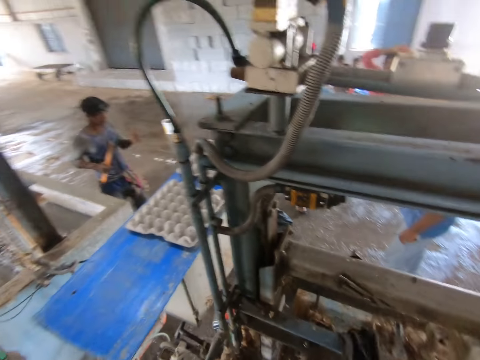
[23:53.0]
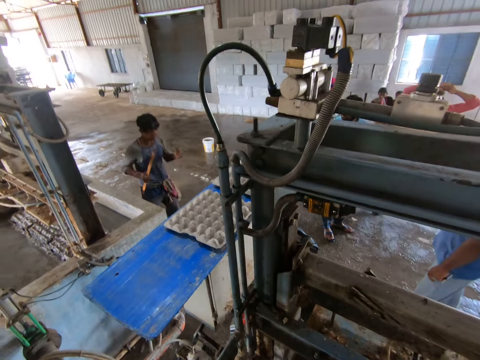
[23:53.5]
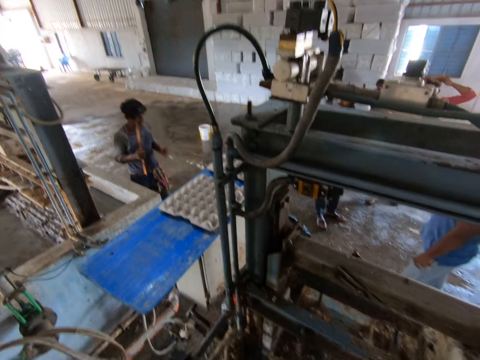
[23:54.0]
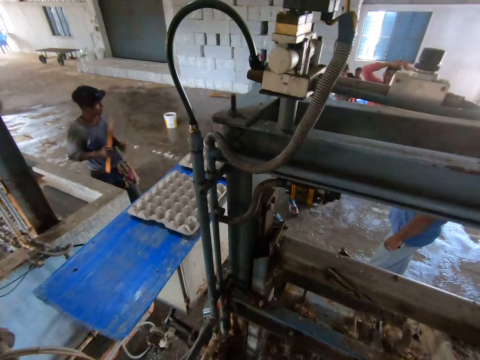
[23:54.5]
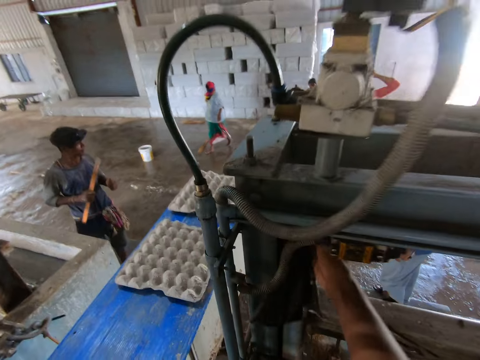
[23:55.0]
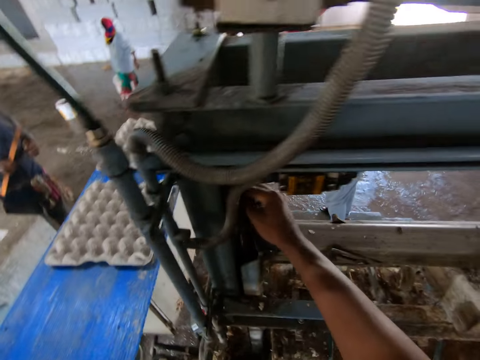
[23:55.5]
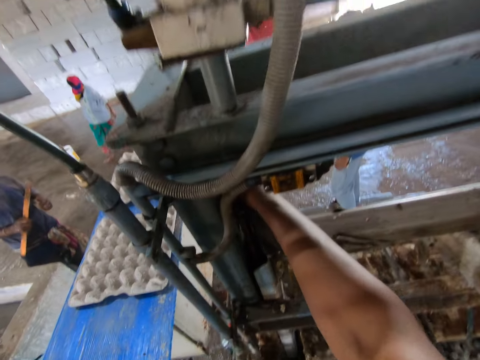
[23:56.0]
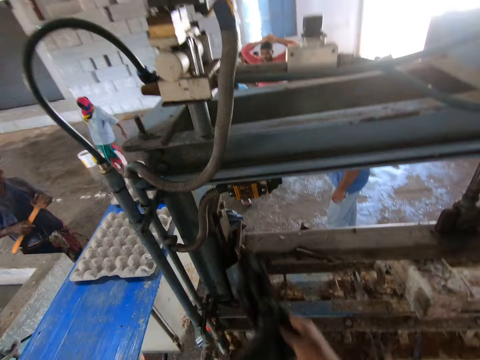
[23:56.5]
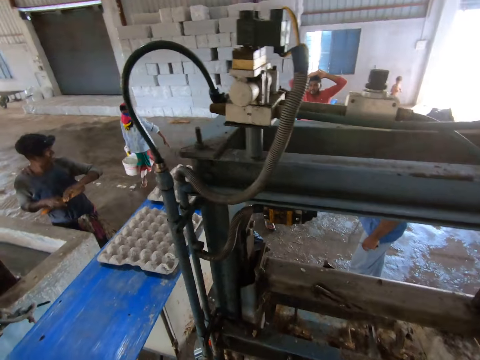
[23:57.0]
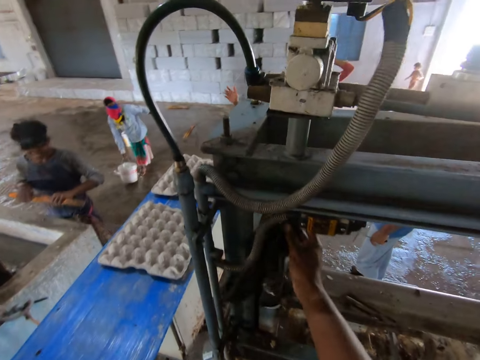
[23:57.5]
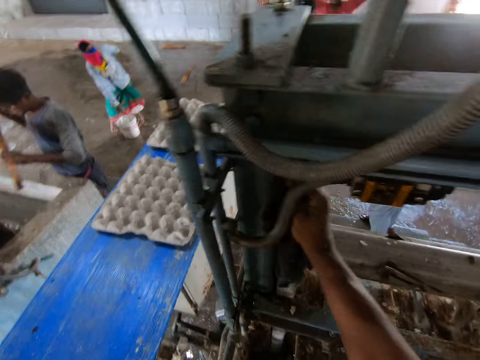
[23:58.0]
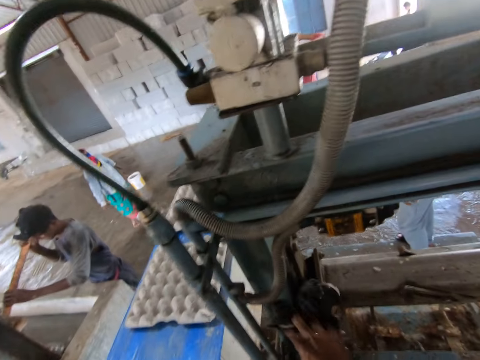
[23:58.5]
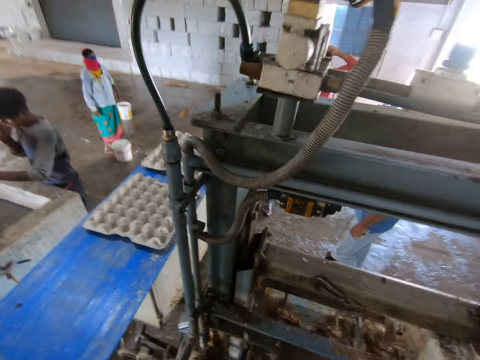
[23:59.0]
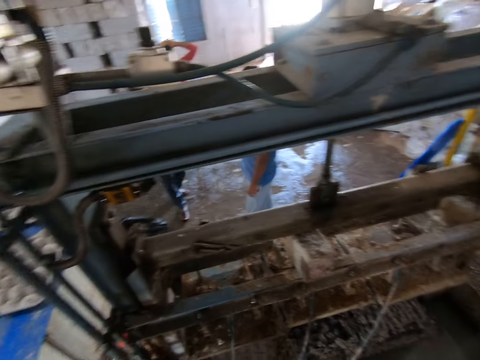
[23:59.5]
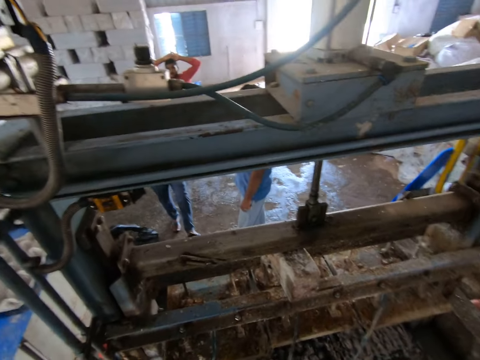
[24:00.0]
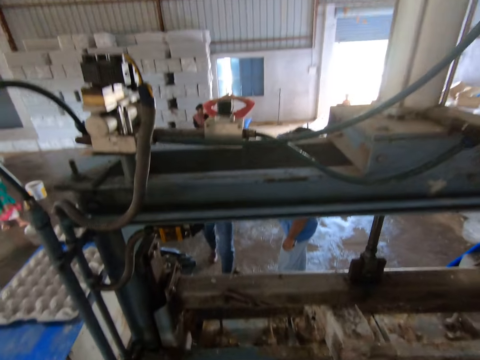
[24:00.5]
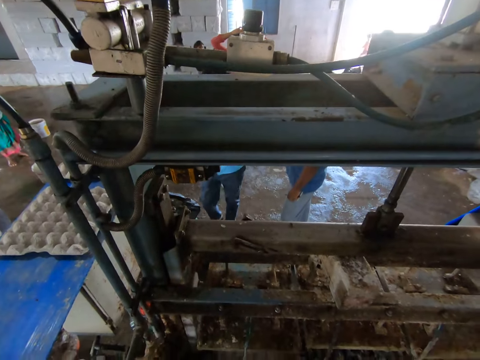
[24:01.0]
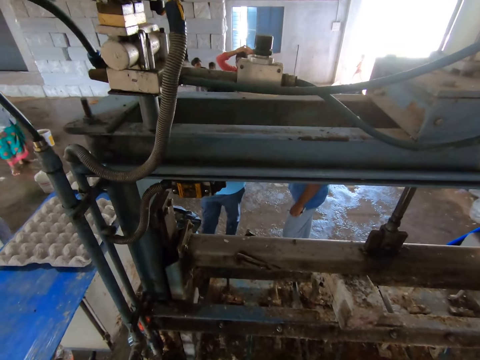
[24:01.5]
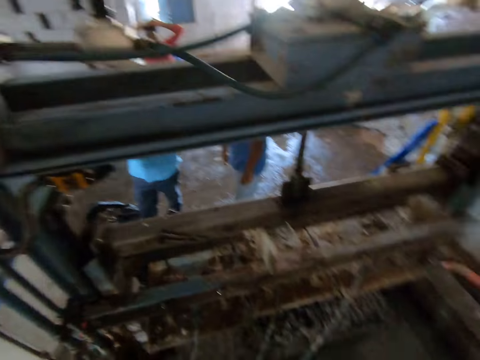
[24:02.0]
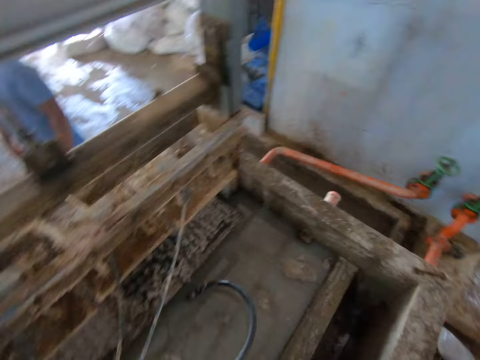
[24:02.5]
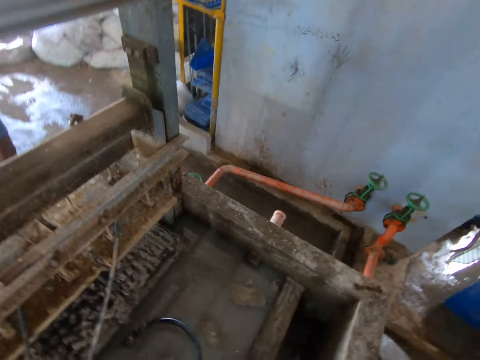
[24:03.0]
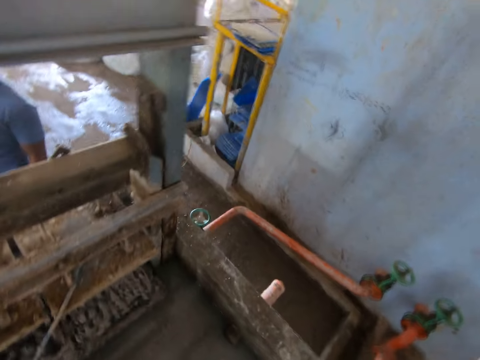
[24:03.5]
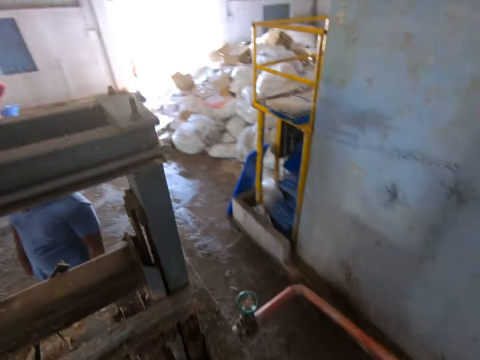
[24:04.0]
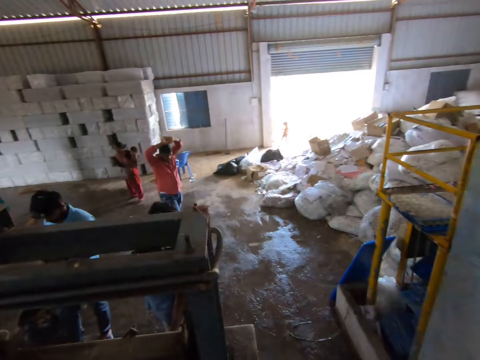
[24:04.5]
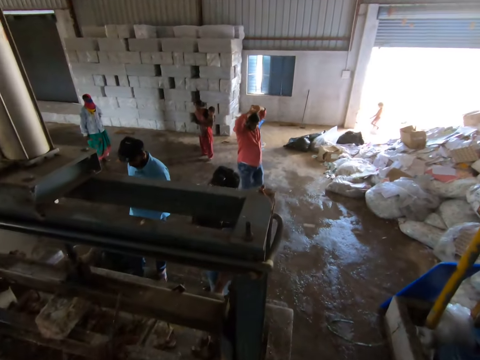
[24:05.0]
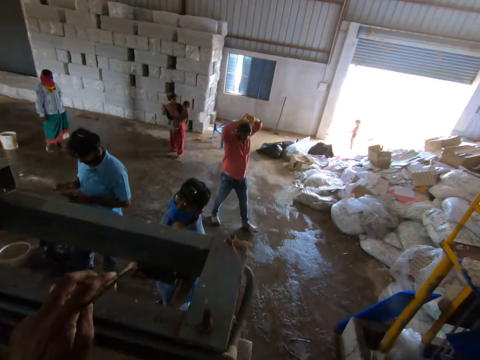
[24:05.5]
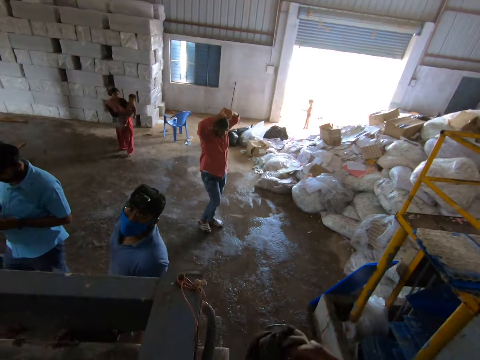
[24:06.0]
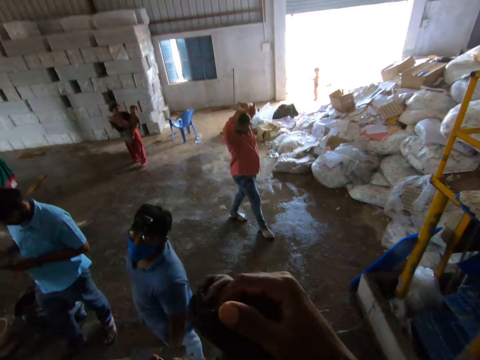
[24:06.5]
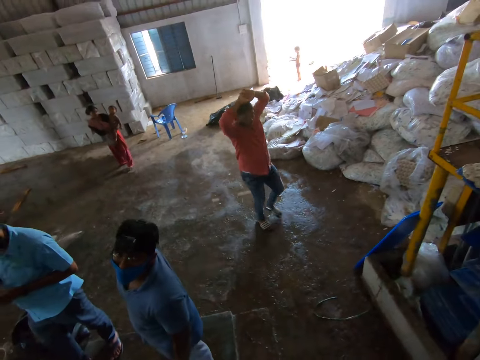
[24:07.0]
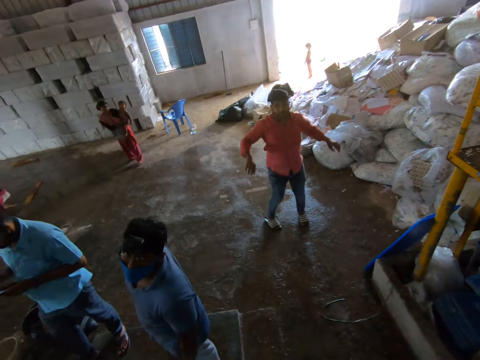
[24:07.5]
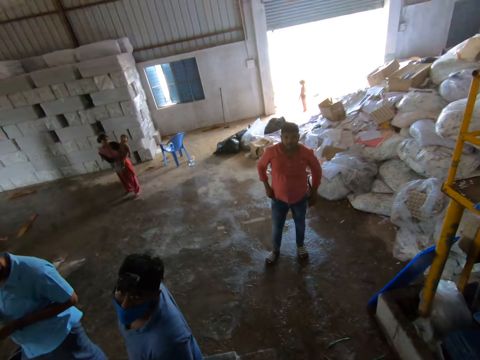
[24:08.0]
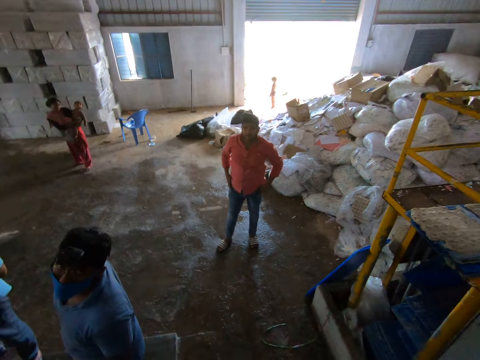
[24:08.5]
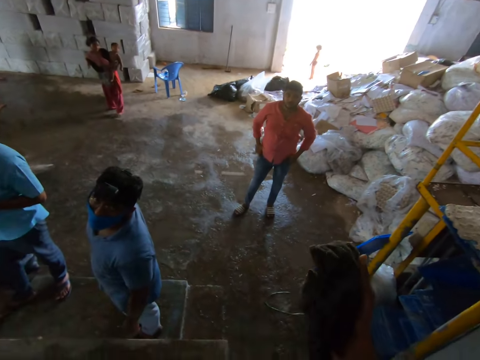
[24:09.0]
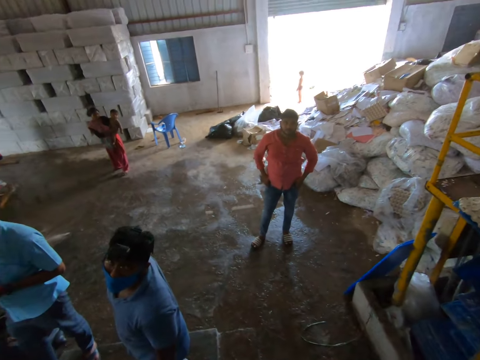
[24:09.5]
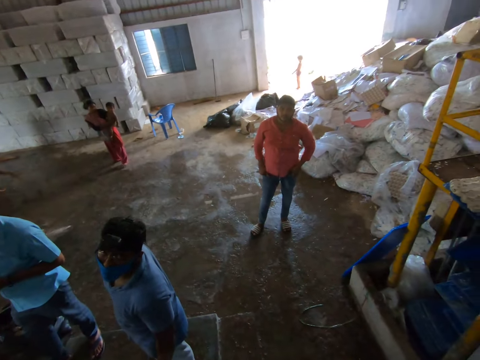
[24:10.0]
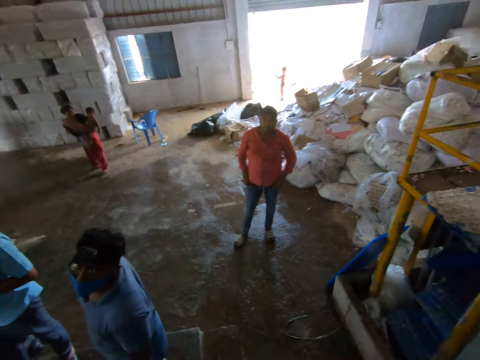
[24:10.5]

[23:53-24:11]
The camera wearer picks up the wiping cloth. They clean the egg tray machine. They talk to a man. They interact with the man. They talk to the man. They look around. They walk around. They talk to the man. They clean the egg tray machine. They interact with the man.

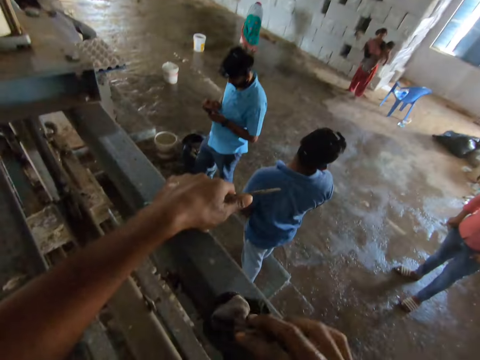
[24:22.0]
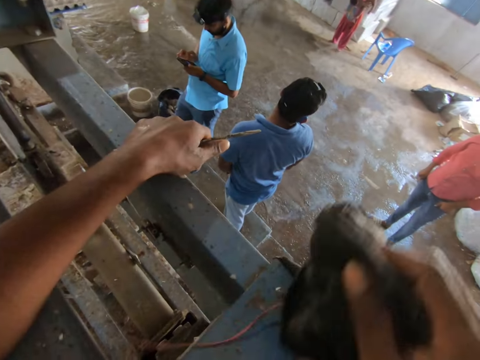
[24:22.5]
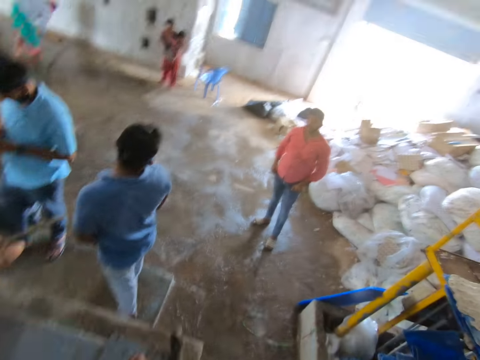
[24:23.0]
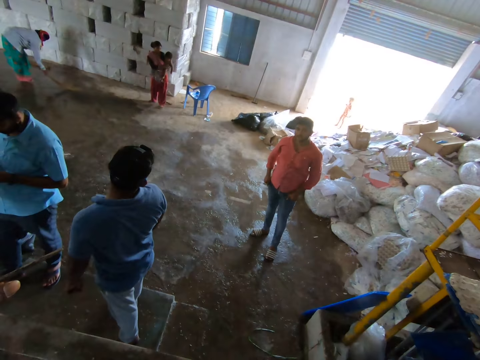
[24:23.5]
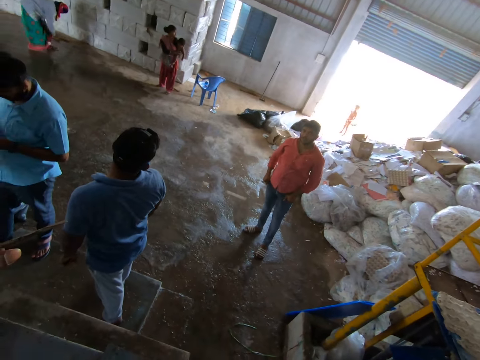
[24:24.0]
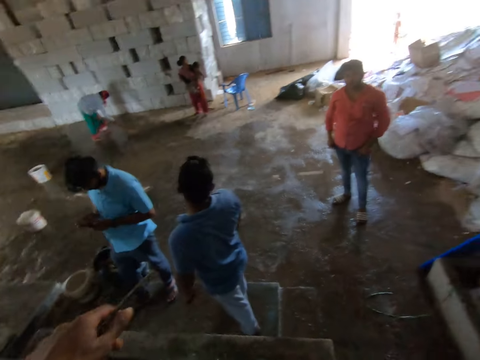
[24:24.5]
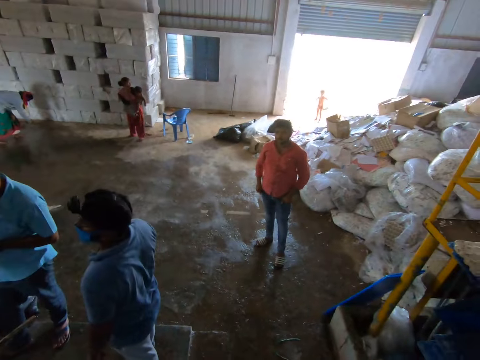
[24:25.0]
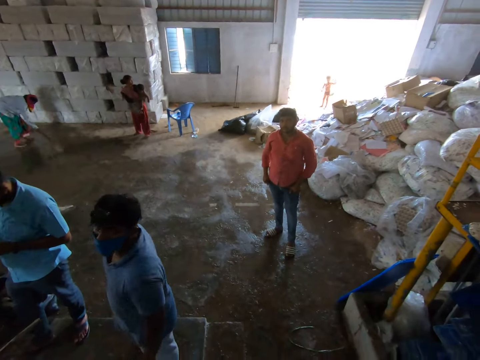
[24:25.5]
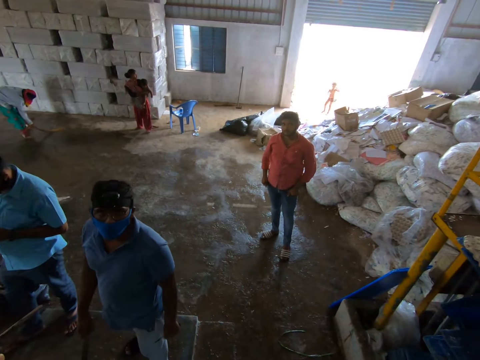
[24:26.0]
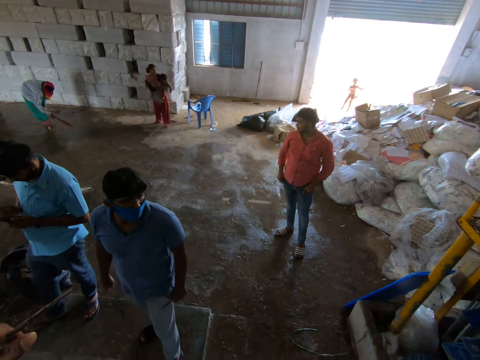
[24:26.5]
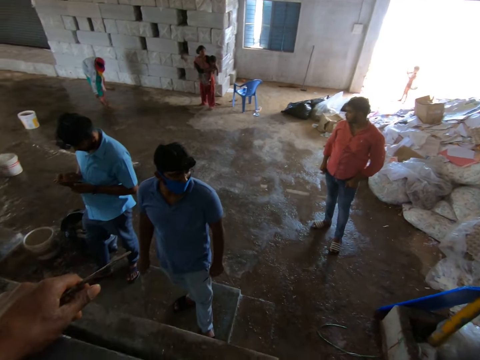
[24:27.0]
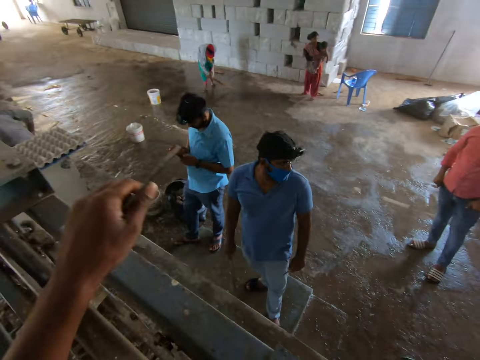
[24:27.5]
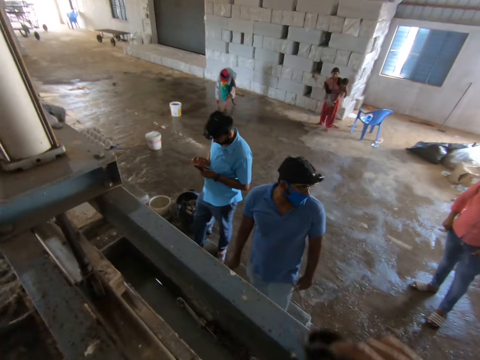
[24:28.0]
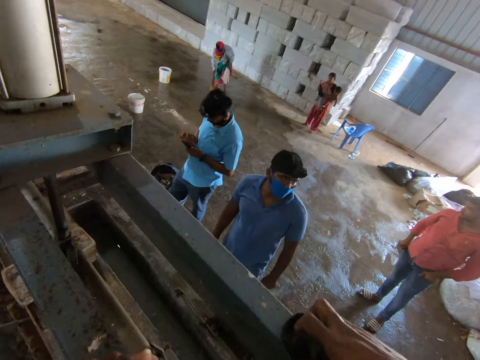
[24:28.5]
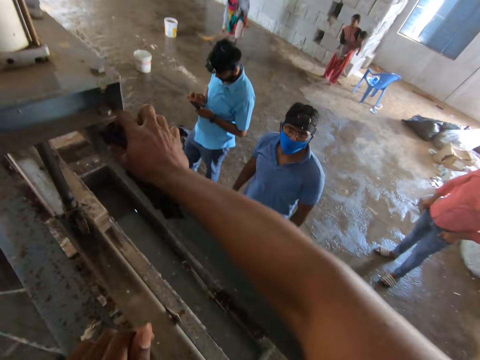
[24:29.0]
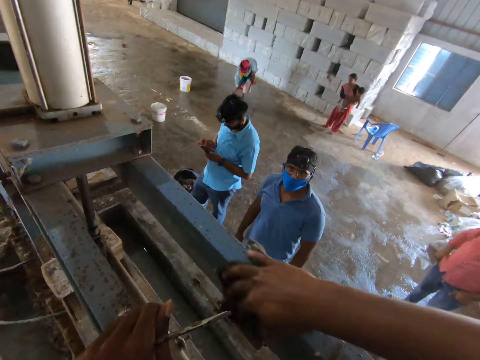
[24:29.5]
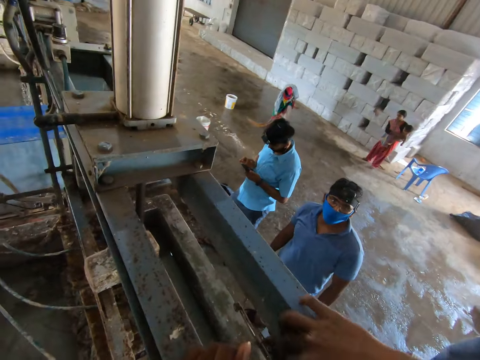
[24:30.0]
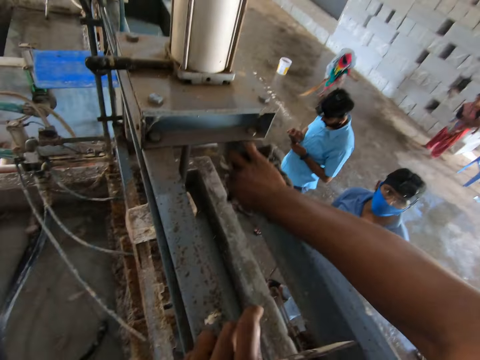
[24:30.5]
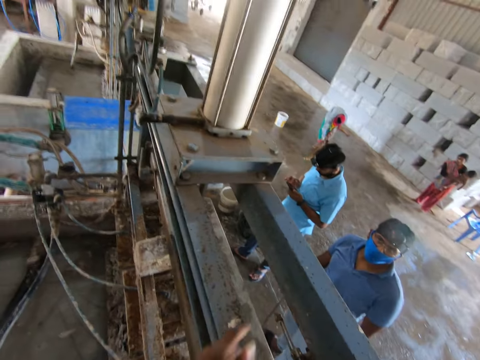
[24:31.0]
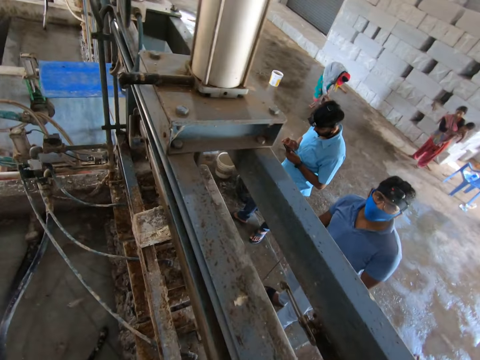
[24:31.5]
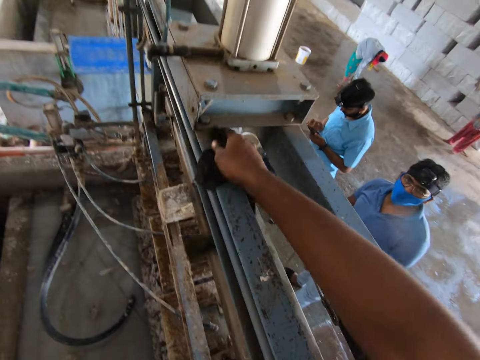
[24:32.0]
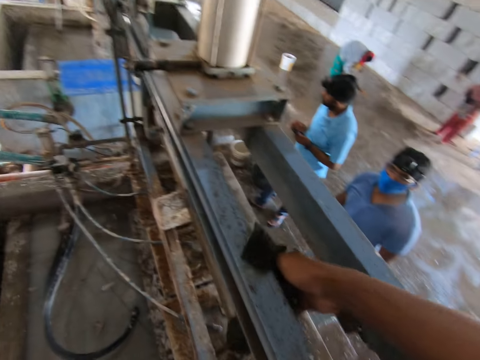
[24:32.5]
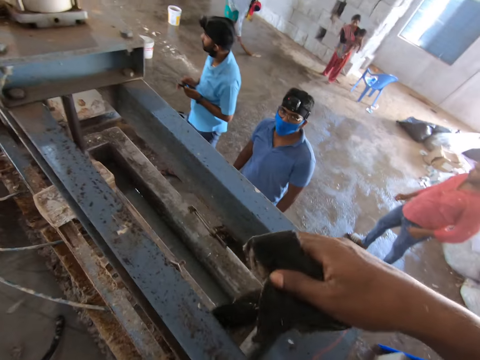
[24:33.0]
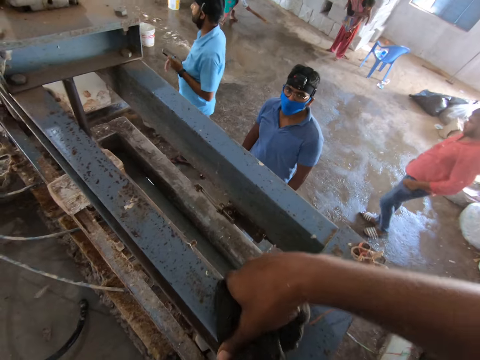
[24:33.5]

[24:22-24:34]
The camera wearer looks around. They take a wiping cloth. They clean the egg tray machine. They interact with a man. They talk to the man. They look around. They clean the egg tray machine.
